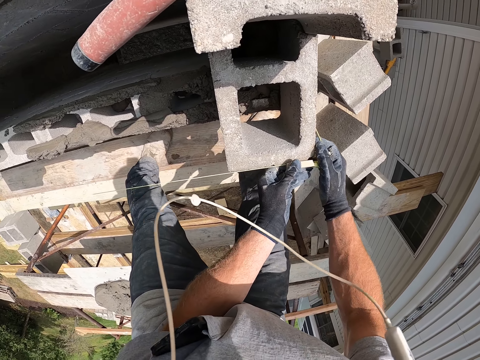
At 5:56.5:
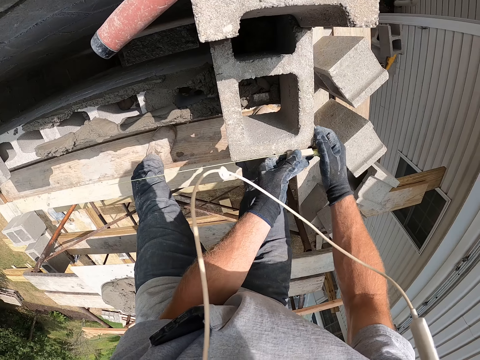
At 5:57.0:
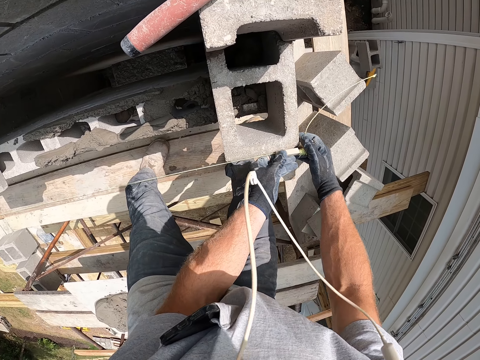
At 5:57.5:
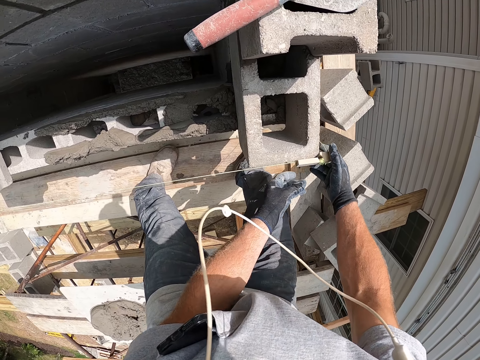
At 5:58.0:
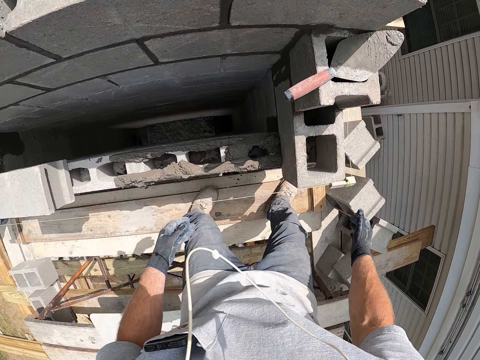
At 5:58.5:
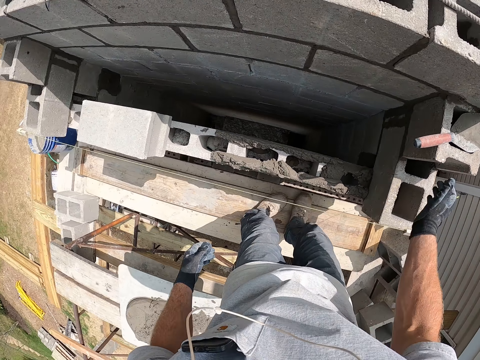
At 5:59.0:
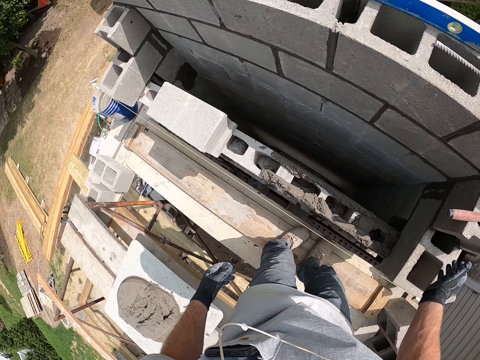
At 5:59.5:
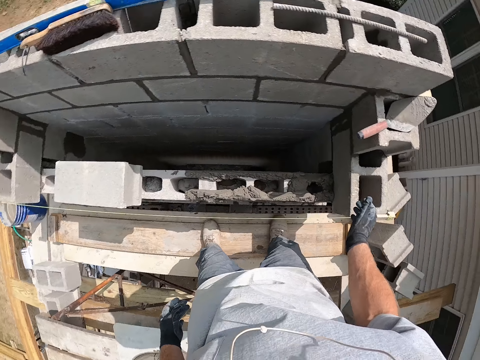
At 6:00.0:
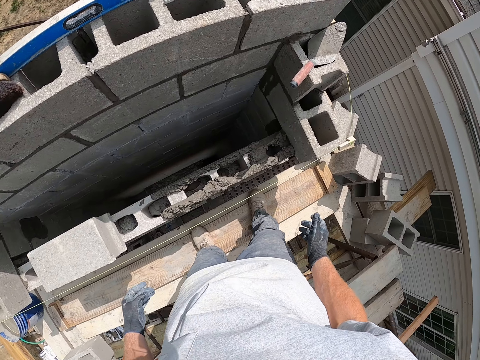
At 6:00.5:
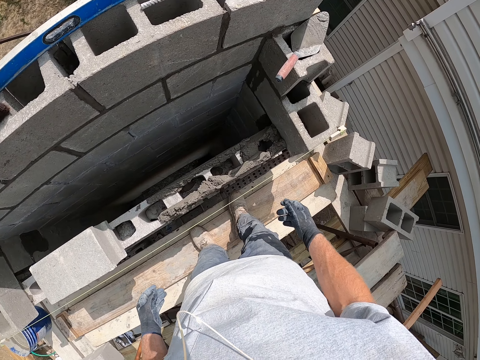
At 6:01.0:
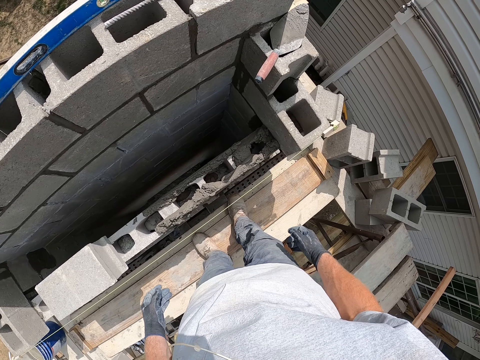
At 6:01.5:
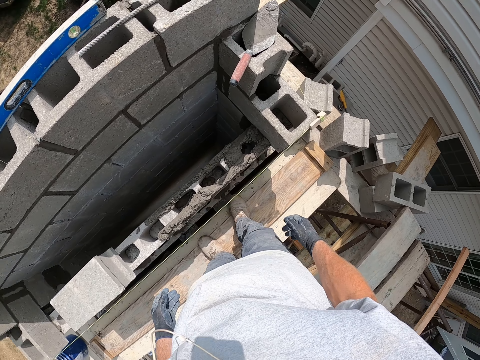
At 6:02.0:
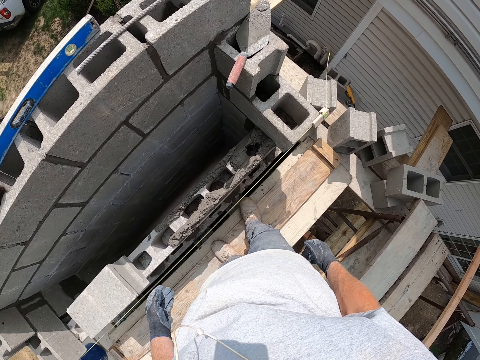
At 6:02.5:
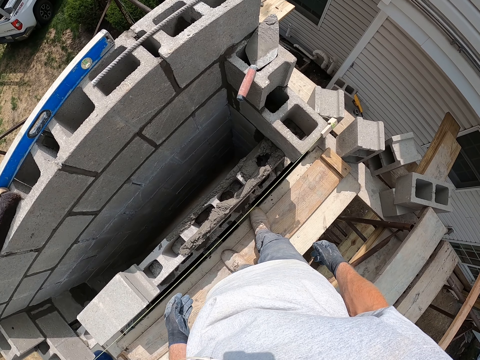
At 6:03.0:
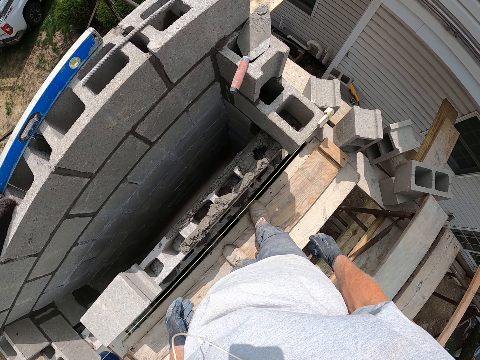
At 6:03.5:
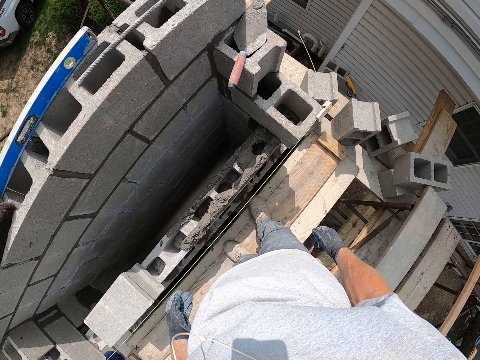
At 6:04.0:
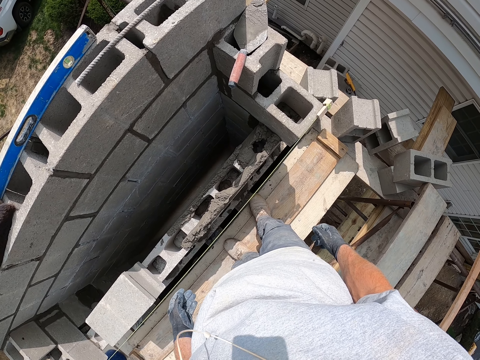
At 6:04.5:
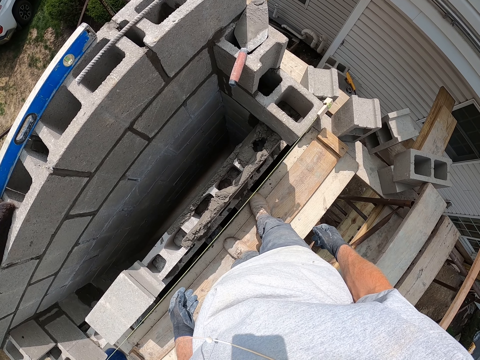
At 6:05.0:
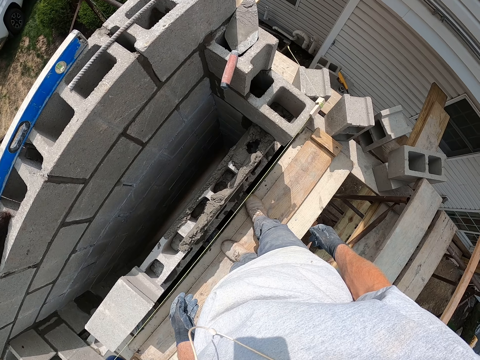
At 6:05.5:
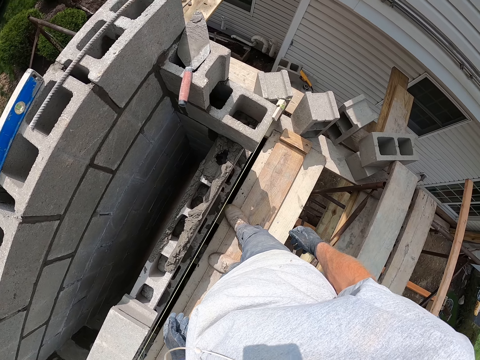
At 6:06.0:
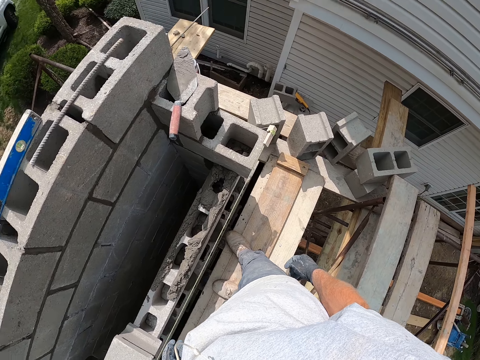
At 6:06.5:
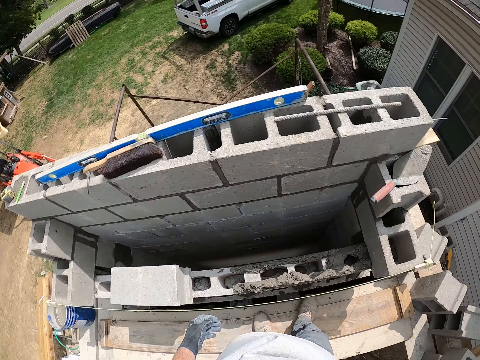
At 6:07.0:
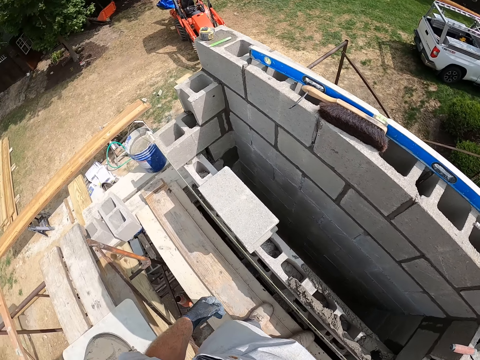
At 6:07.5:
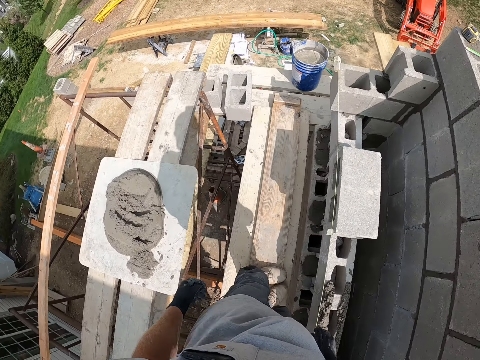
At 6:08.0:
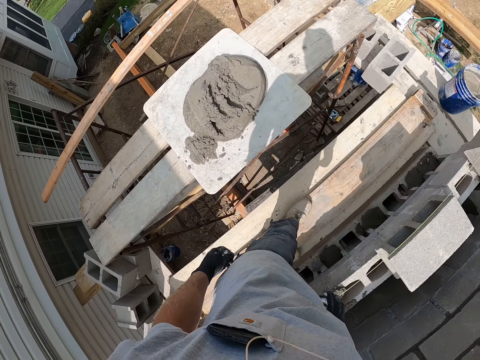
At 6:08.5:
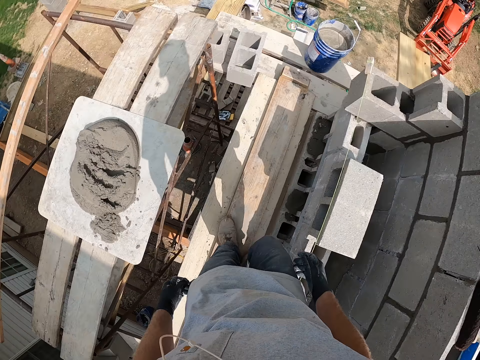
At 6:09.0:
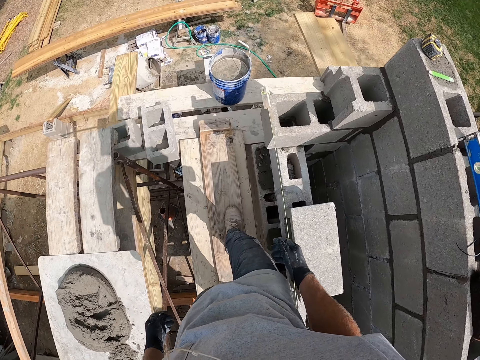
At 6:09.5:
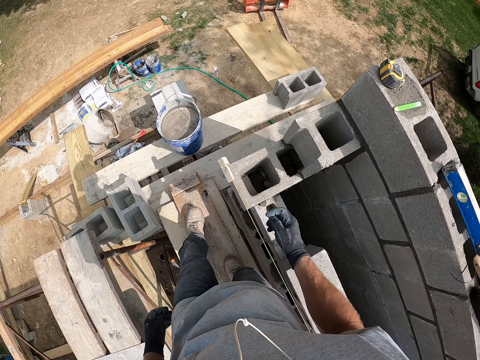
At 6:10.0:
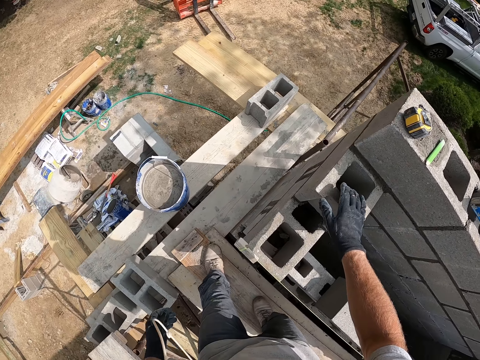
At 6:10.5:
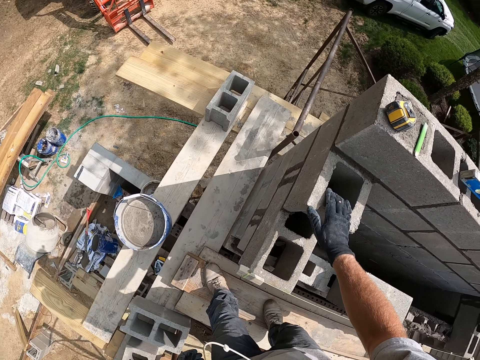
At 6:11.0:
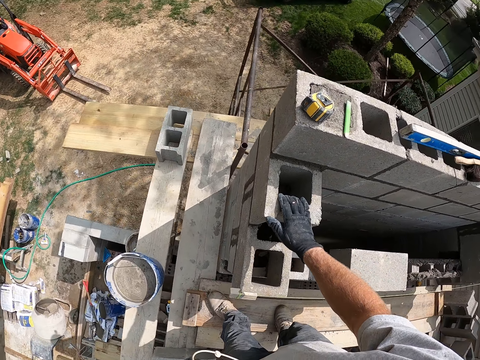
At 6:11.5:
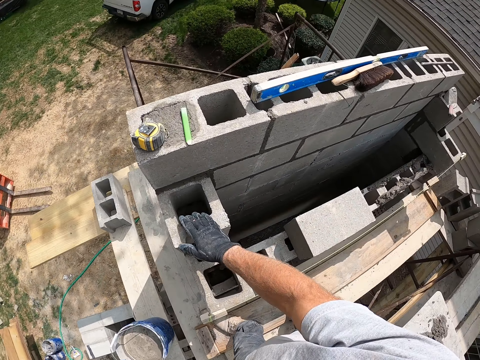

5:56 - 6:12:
The camera wearer looks around. They stand beside the concrete wall. They look around the construction site. They walk beside the concrete wall. They put the hand on the concrete wall.

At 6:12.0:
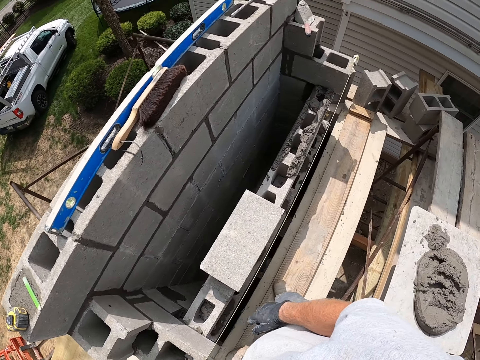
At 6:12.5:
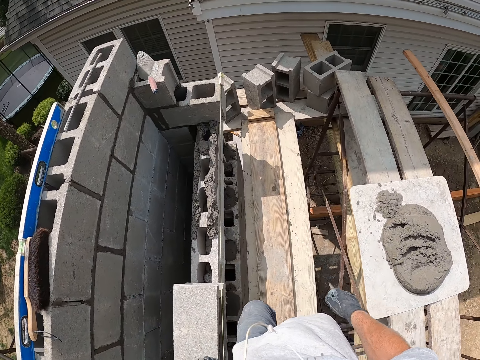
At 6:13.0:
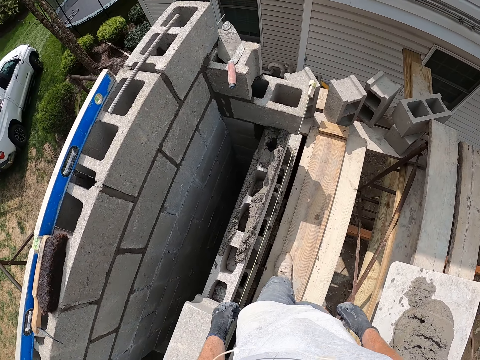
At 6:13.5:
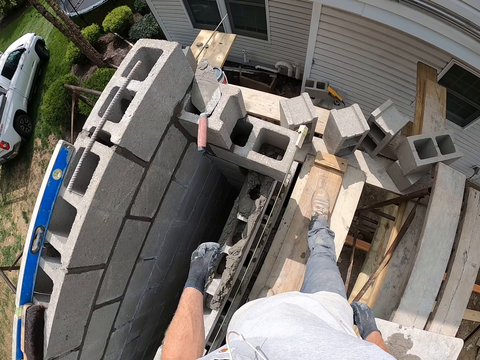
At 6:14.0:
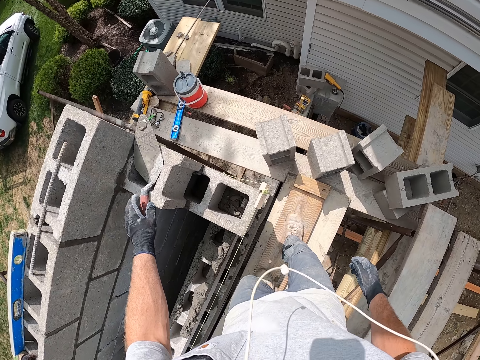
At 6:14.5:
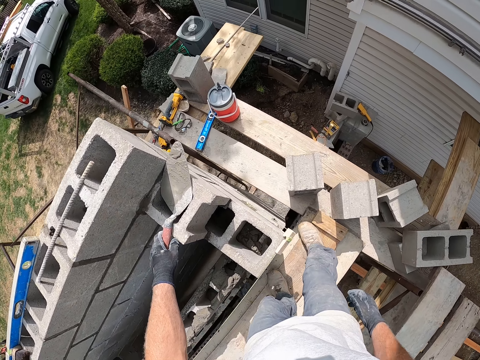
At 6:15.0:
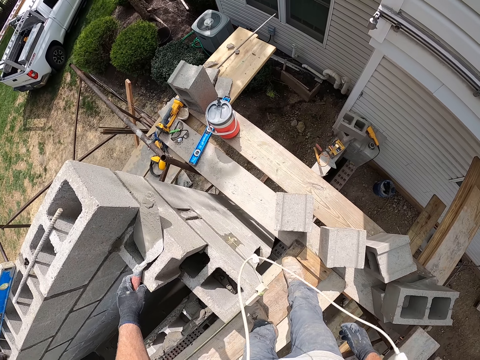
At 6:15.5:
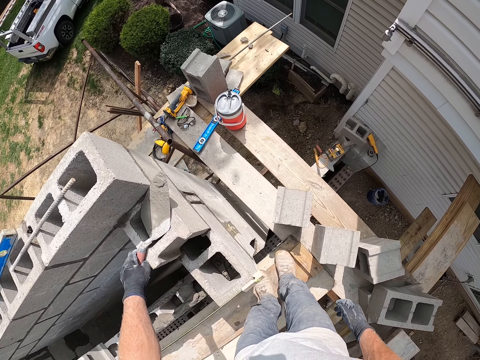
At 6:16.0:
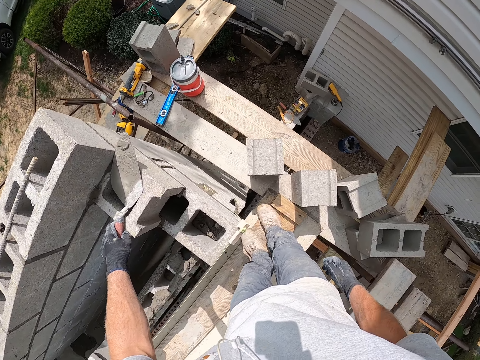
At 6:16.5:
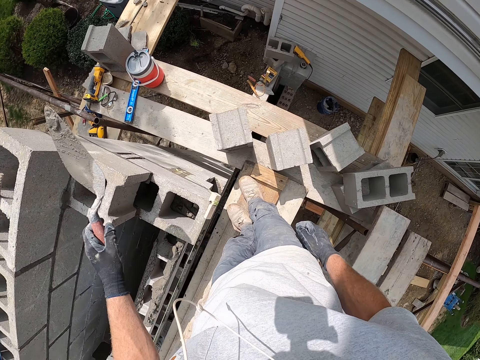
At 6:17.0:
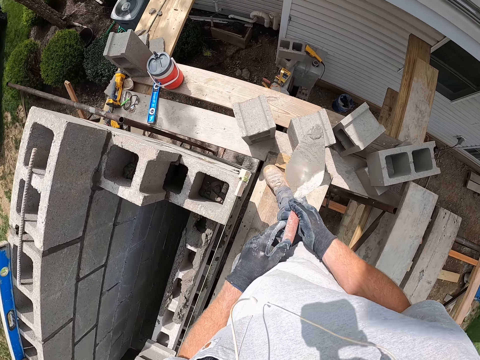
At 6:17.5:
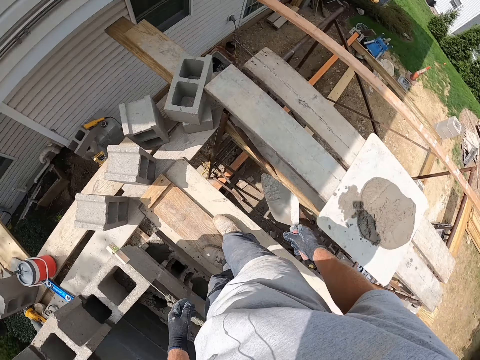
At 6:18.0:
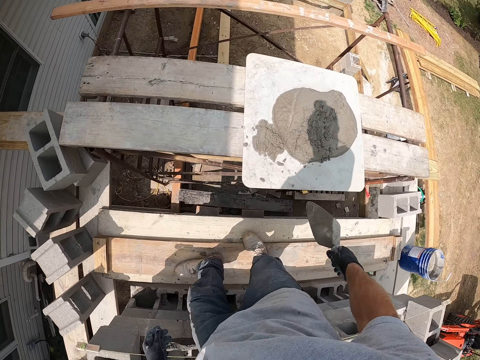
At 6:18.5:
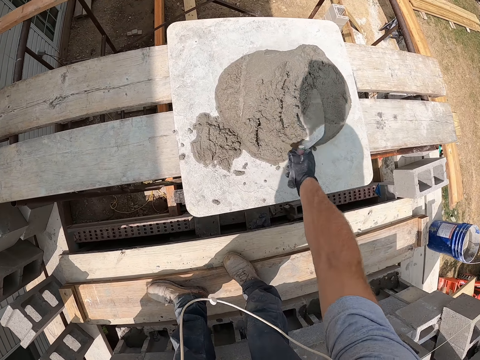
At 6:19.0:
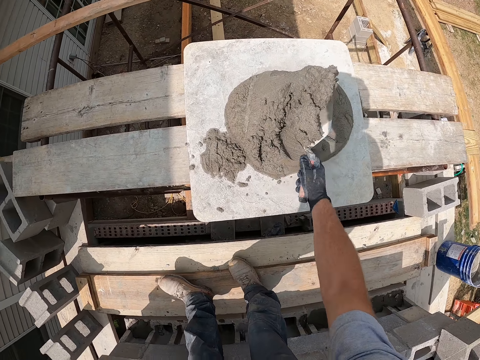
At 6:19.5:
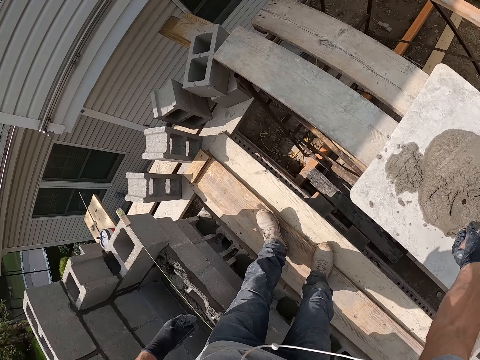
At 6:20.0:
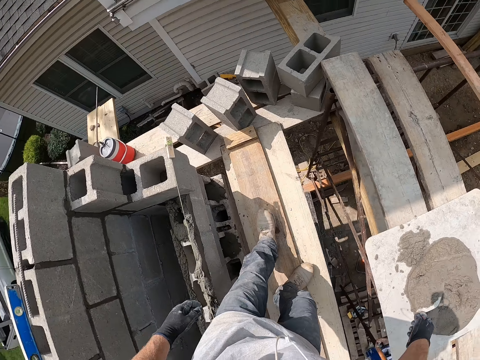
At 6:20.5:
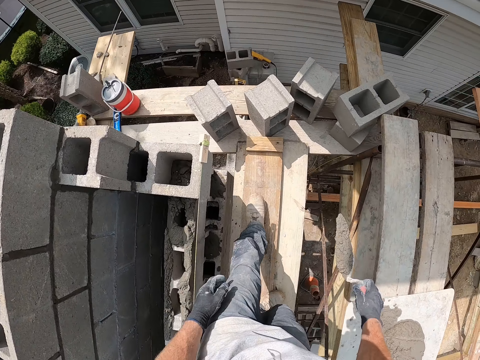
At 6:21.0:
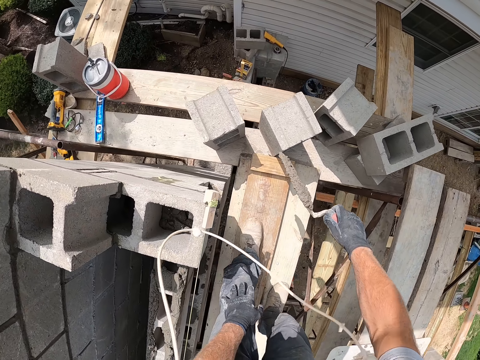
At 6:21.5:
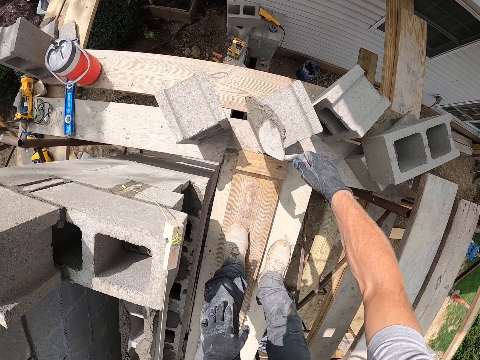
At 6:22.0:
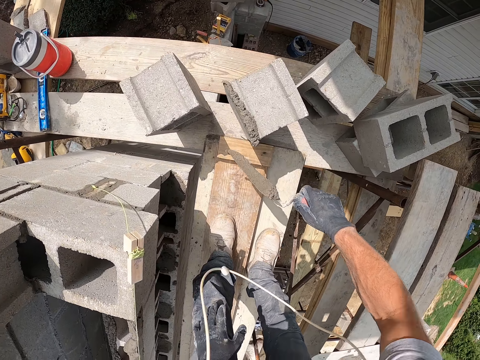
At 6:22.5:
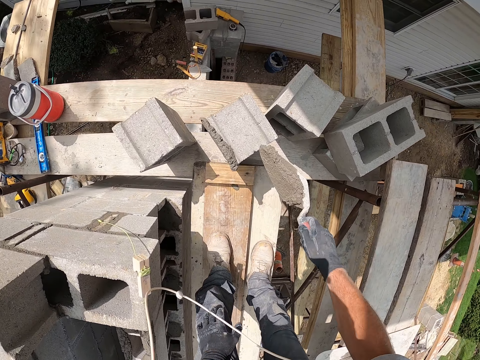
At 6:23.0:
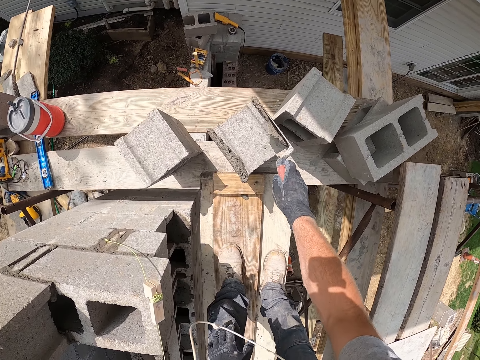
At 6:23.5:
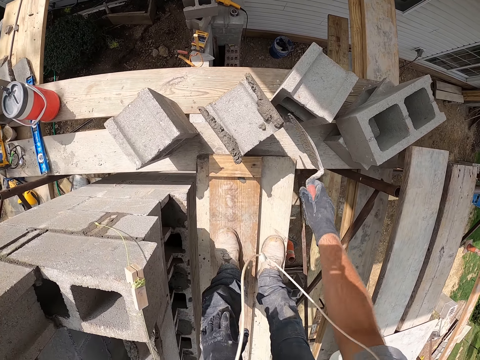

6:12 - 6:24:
The camera wearer looks around the construction site. They walk beside the concrete wall. They pick up the trowel. They hold the trowel. They scoop the cement mortar with the trowel. They shake the trowel. They hold the trowel. They spread the cement mortar on the brick.
